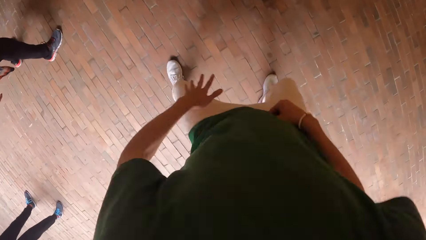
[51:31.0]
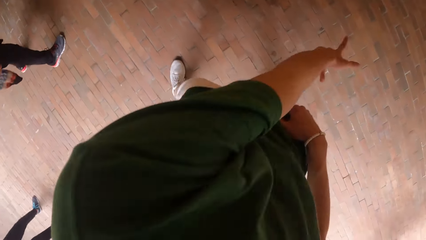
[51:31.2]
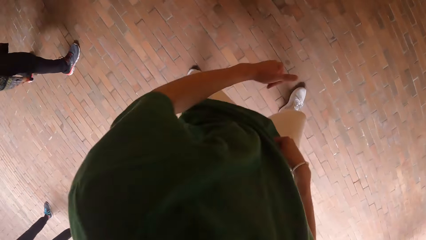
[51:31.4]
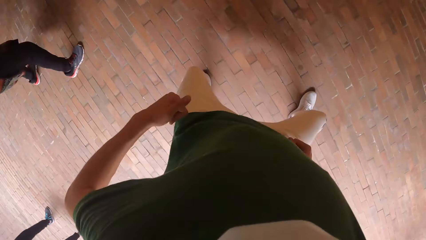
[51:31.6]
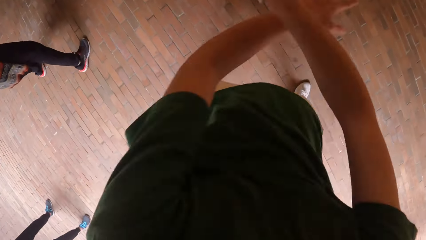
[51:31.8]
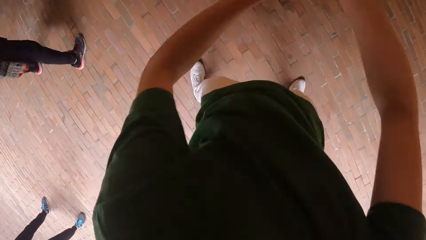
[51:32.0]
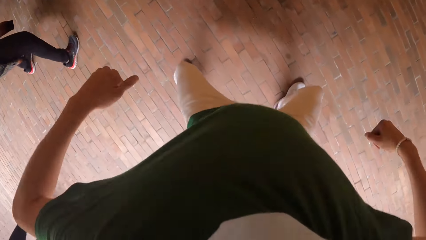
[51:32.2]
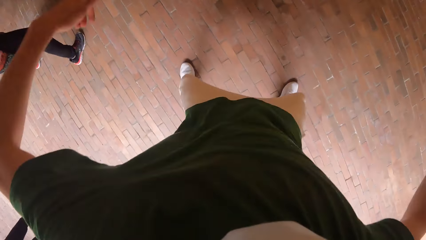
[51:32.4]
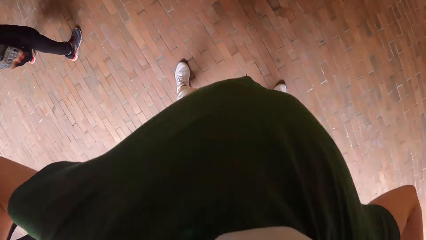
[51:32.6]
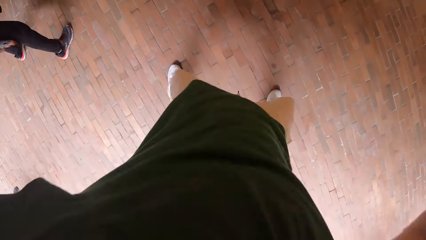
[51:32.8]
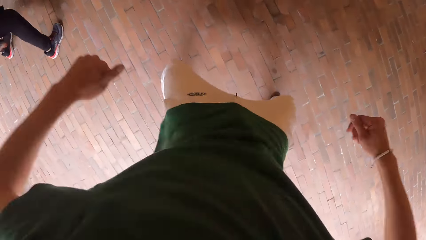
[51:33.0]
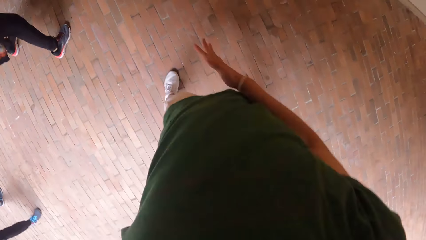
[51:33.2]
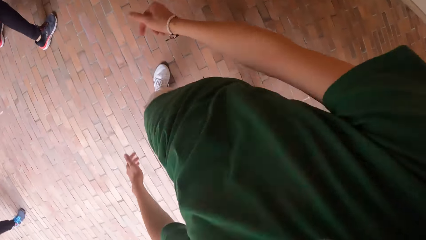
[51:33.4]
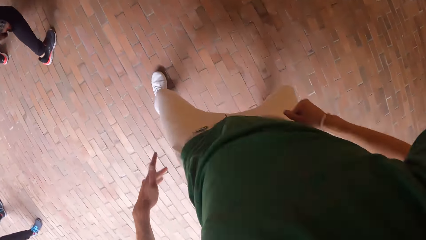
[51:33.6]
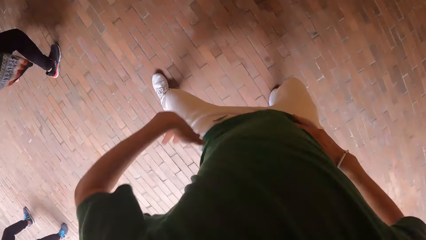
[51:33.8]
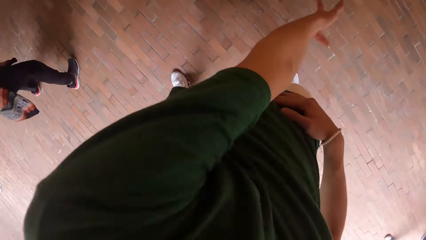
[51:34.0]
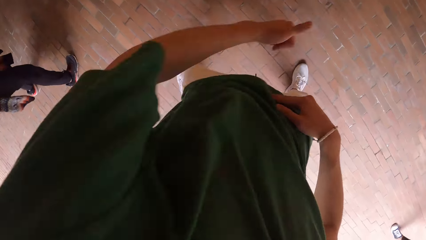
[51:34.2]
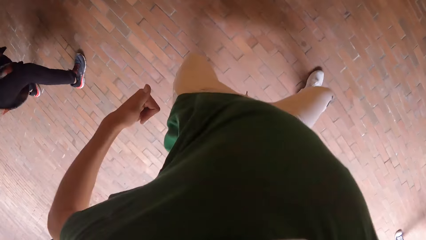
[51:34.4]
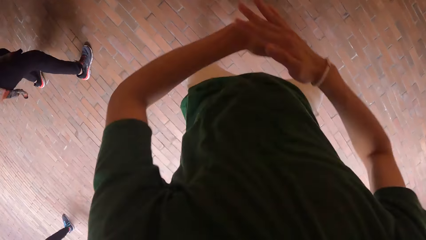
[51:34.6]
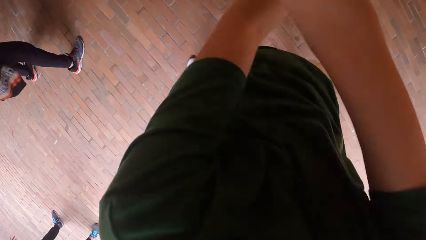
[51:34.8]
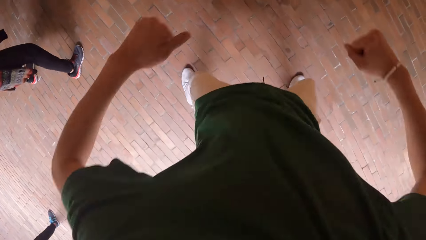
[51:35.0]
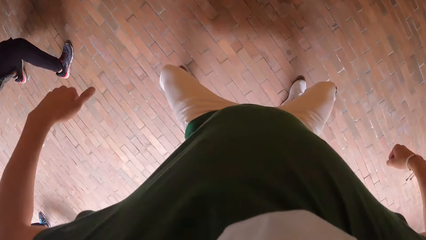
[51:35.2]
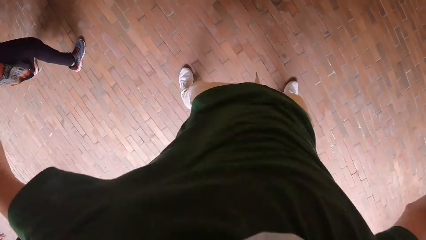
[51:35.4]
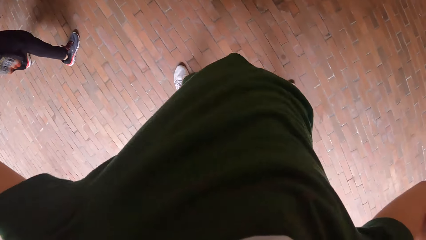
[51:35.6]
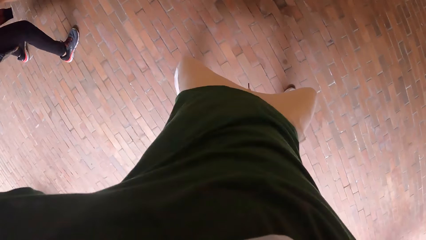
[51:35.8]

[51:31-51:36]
The camera wearer walks around.

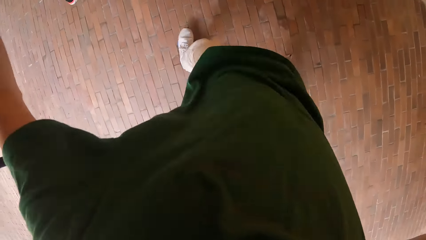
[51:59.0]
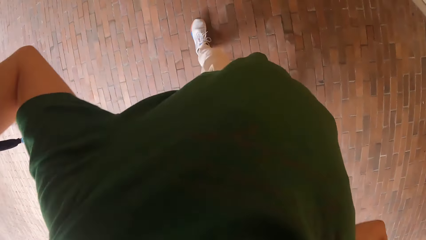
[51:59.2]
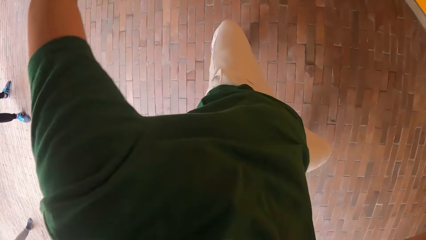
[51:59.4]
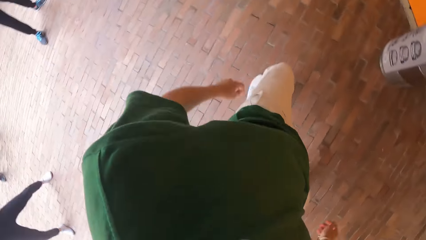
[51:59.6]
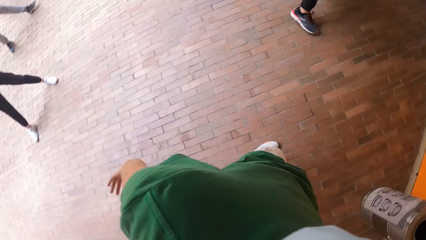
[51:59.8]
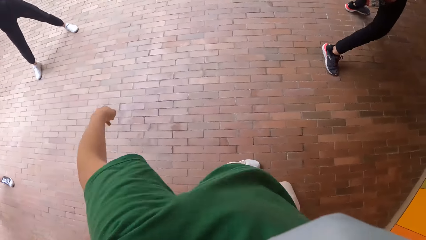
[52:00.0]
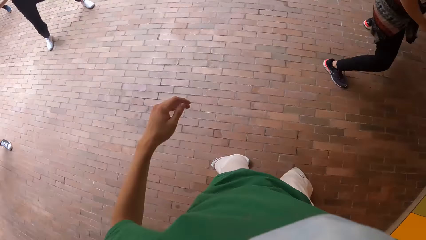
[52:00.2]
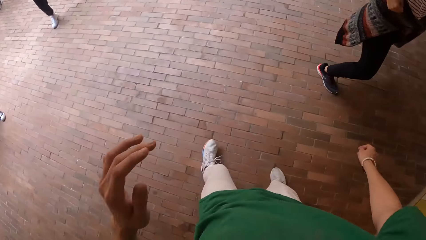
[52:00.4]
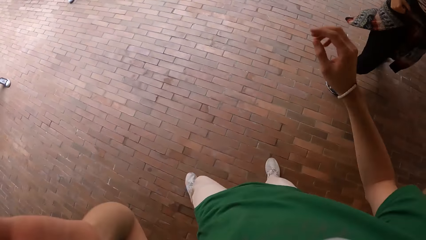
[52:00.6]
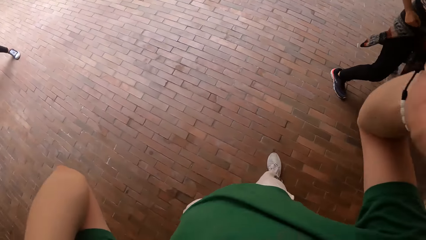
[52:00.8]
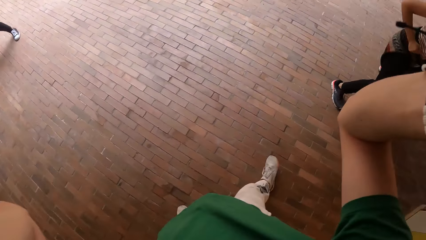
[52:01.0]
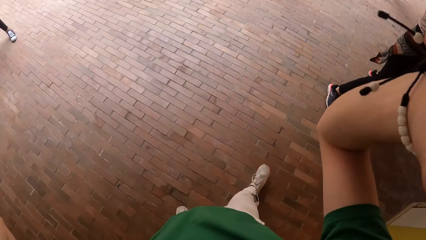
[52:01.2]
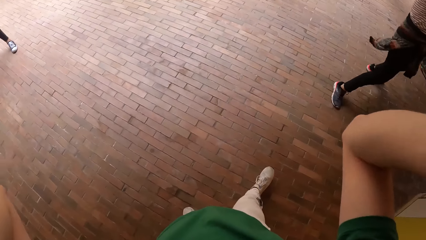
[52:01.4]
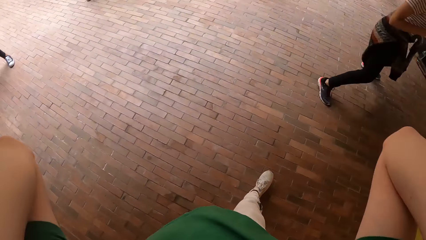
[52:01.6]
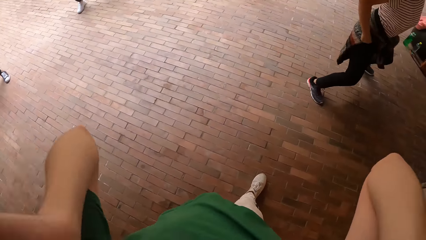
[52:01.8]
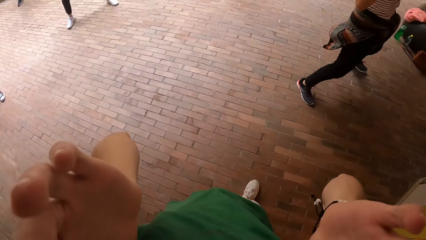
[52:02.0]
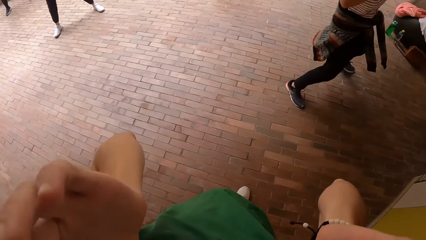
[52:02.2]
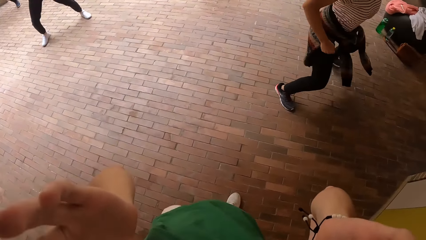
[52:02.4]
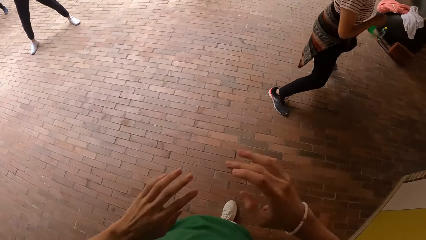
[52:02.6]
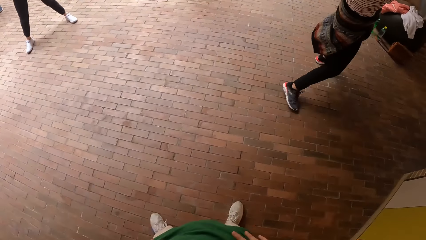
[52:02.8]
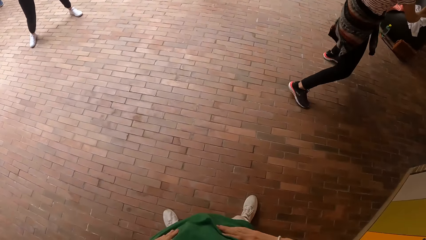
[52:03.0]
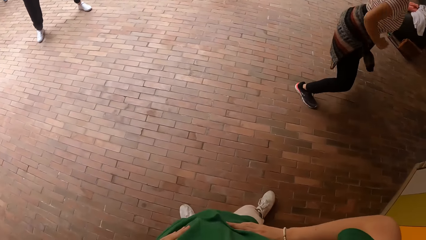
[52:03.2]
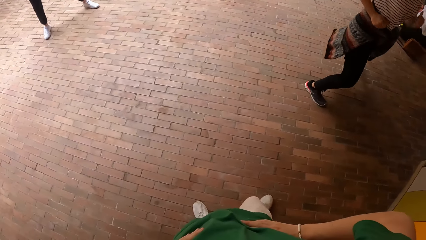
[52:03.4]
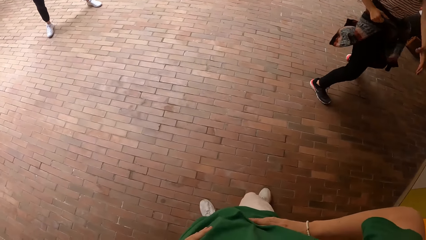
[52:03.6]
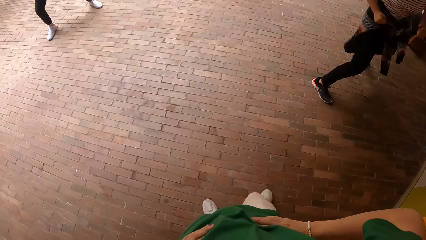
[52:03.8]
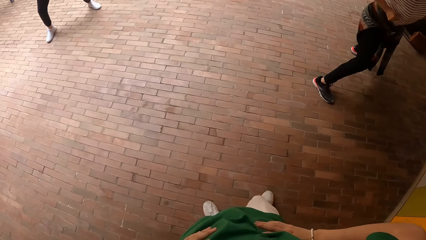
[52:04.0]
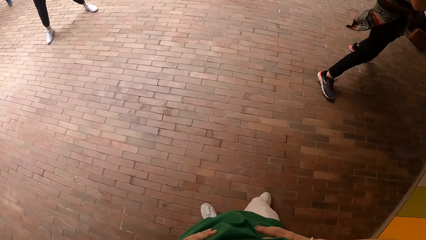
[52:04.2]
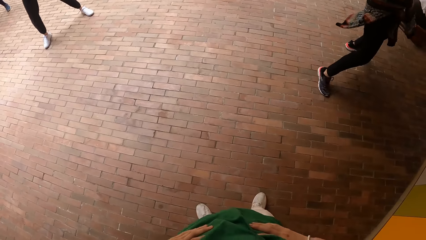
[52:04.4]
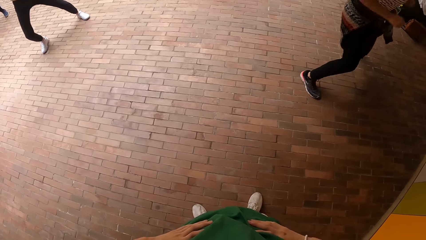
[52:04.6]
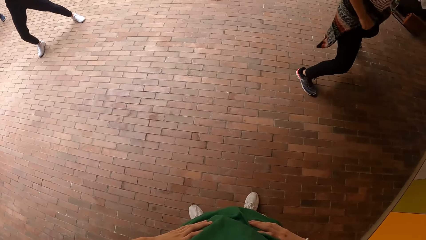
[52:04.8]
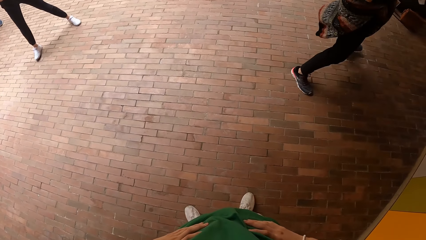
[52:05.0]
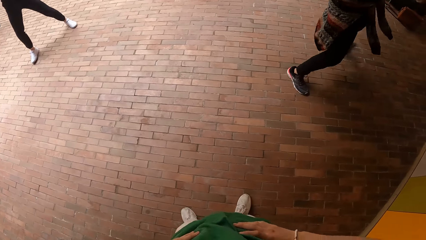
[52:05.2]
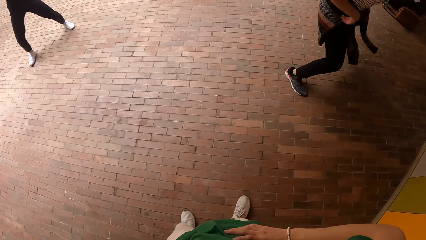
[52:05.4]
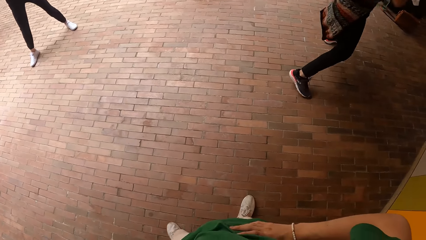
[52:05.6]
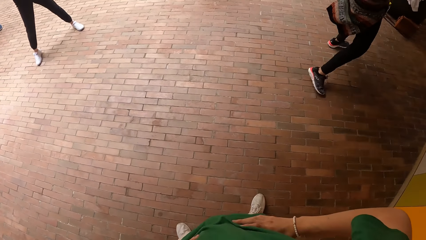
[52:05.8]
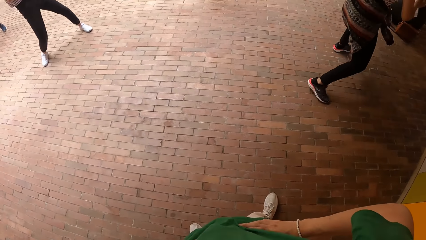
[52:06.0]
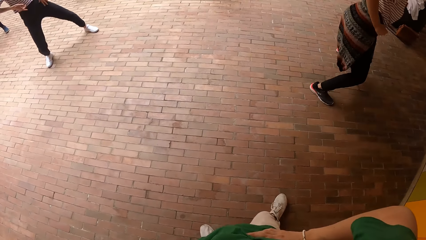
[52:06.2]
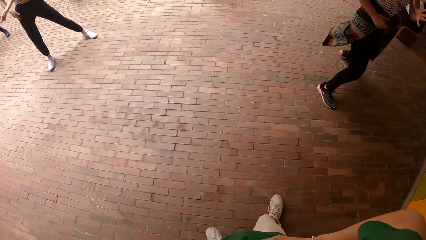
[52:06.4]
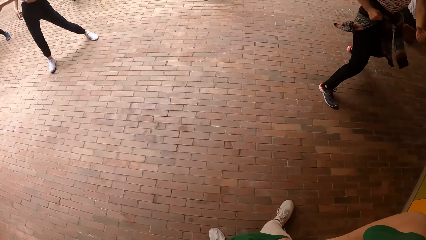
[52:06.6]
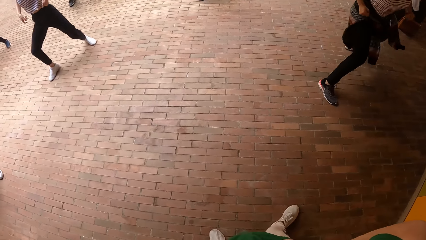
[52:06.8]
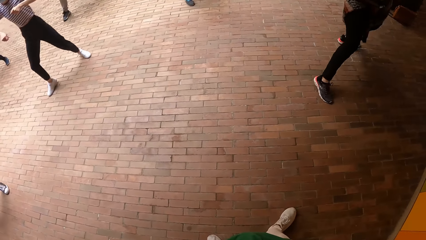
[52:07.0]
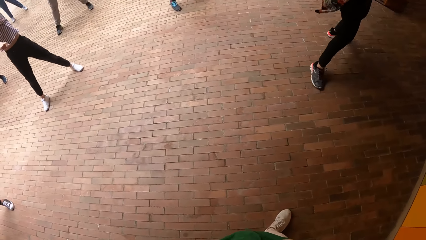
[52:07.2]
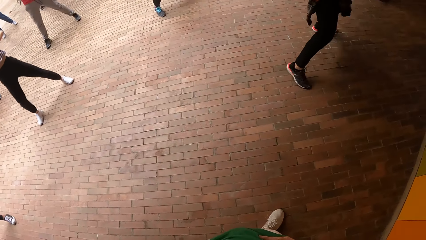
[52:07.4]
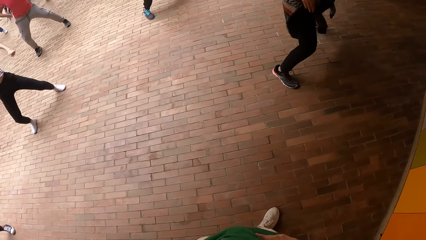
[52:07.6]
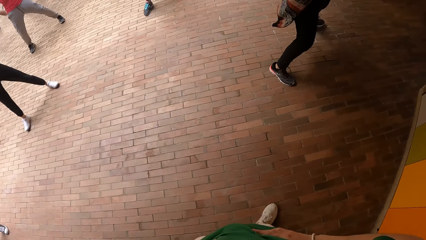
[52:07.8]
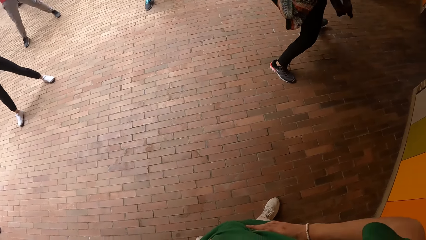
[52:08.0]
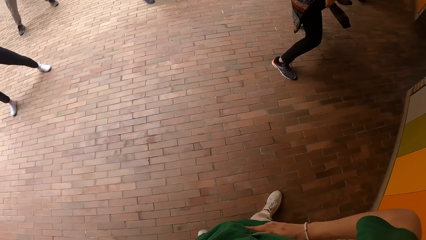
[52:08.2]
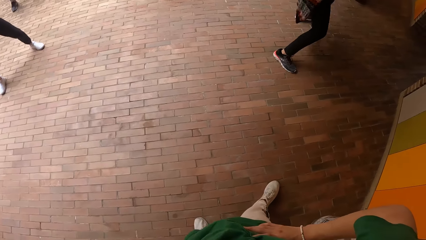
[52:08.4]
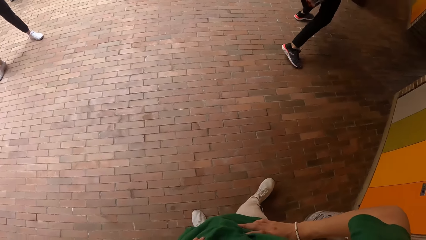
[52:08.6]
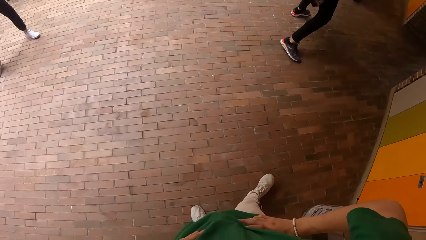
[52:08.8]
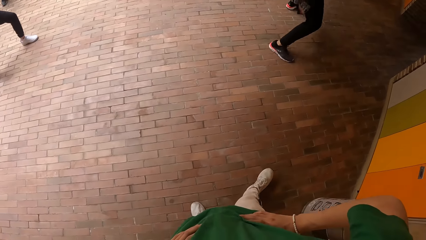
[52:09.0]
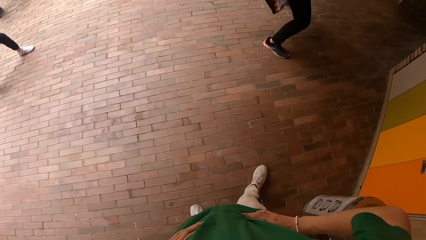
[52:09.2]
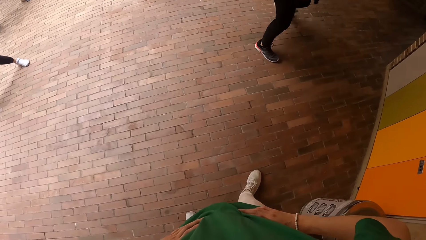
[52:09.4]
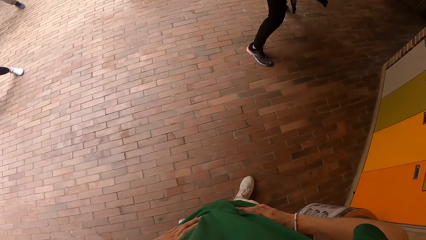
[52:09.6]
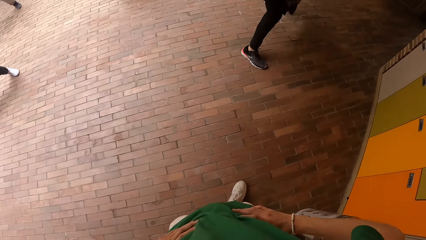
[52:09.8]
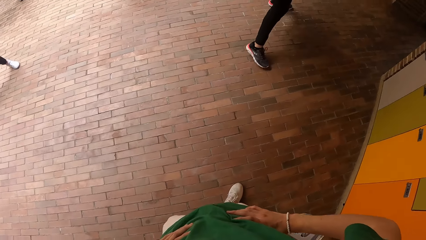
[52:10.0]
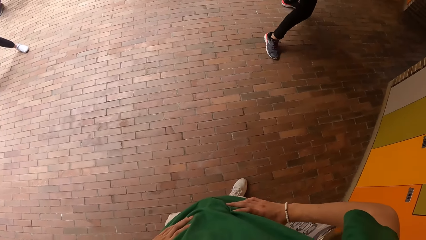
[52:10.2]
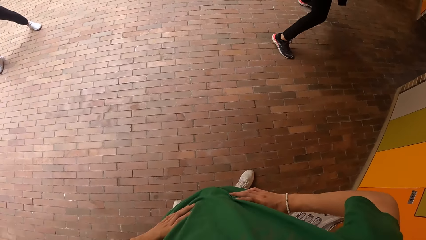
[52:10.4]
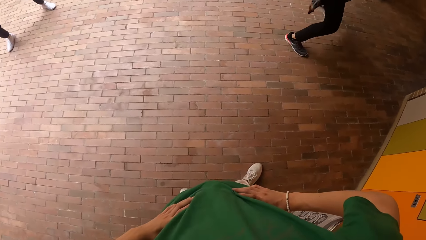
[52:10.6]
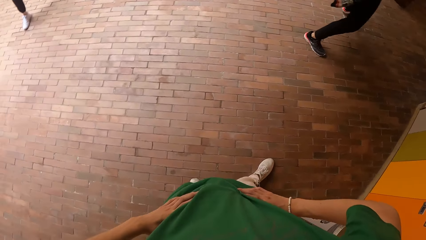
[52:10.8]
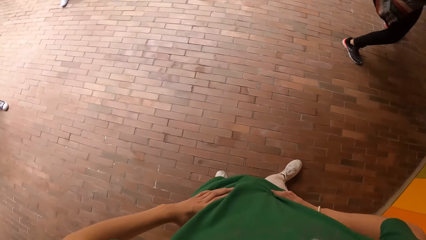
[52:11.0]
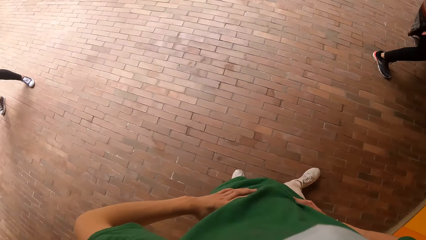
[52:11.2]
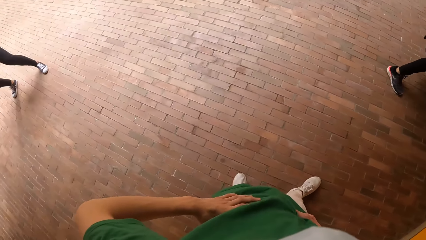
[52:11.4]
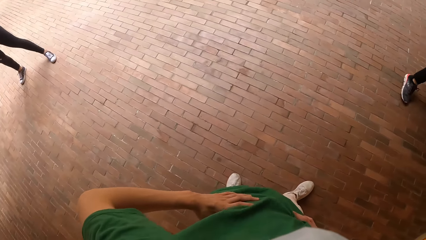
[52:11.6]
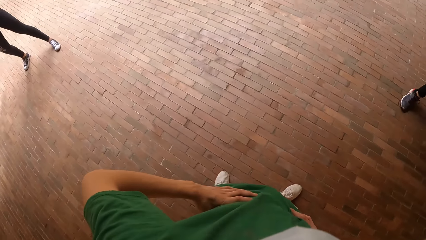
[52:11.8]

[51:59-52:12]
The camera wearer dances, turns around, and adjusts the camera.
